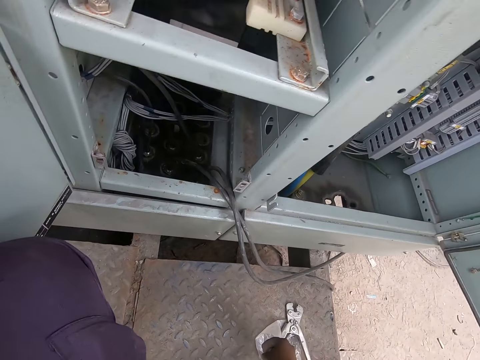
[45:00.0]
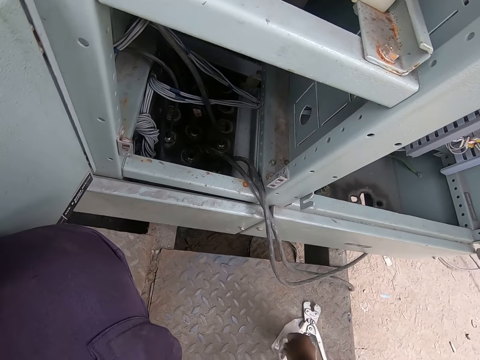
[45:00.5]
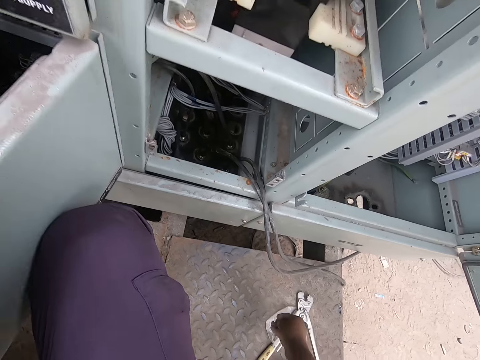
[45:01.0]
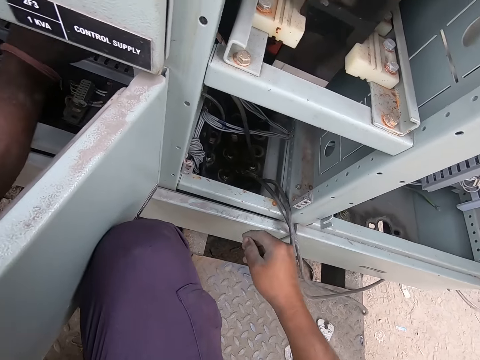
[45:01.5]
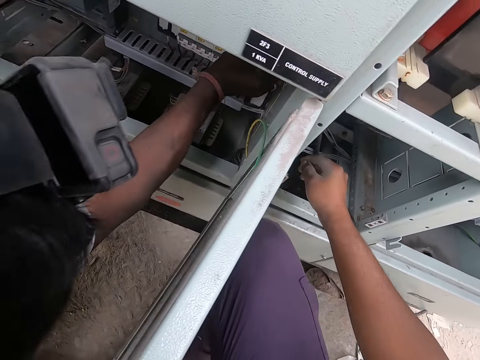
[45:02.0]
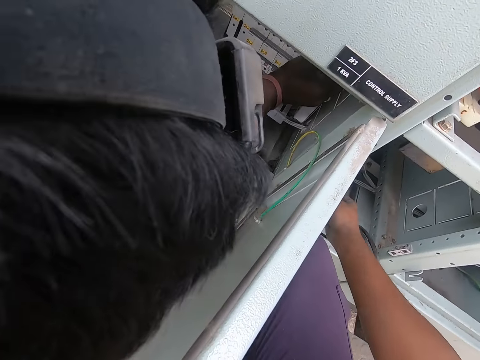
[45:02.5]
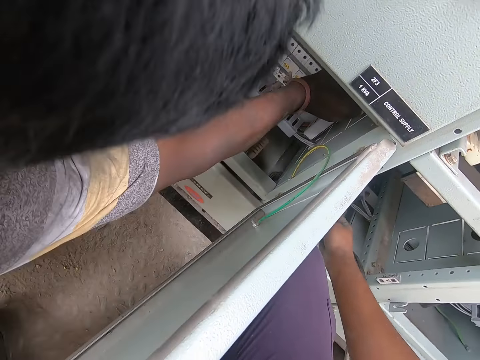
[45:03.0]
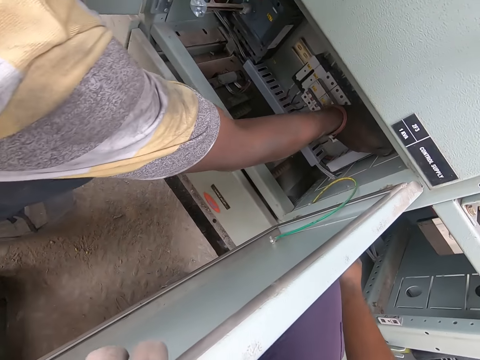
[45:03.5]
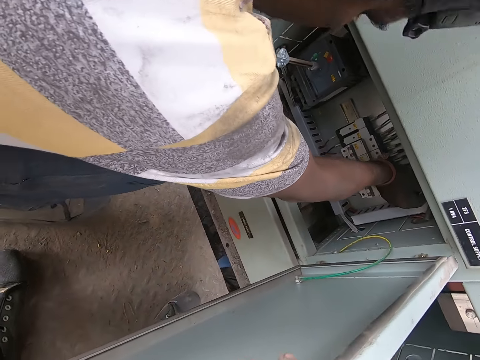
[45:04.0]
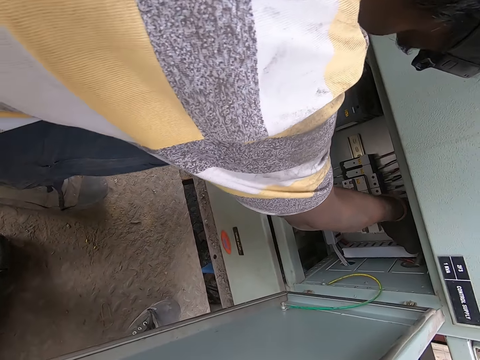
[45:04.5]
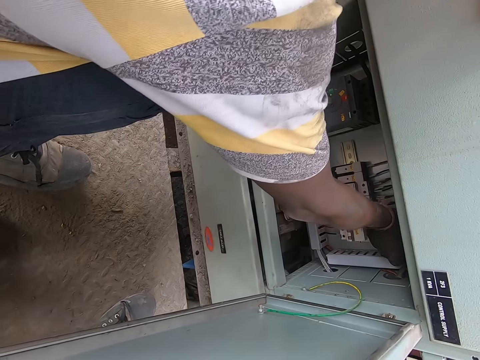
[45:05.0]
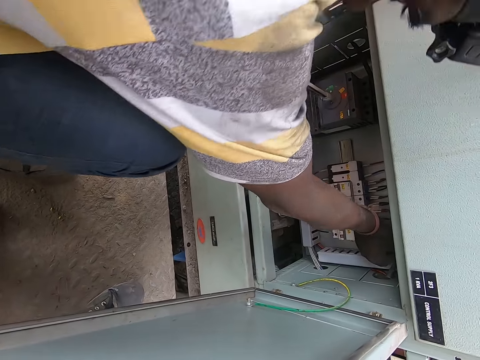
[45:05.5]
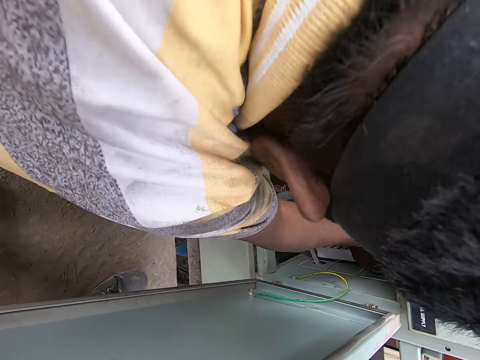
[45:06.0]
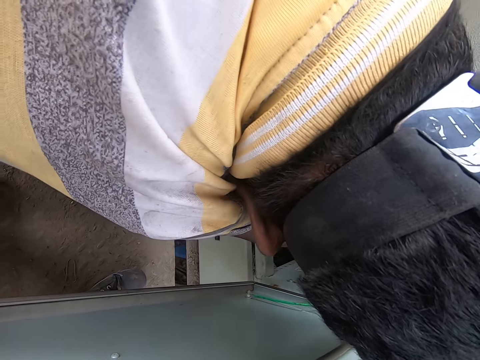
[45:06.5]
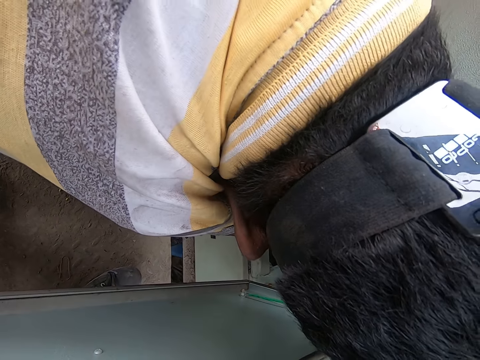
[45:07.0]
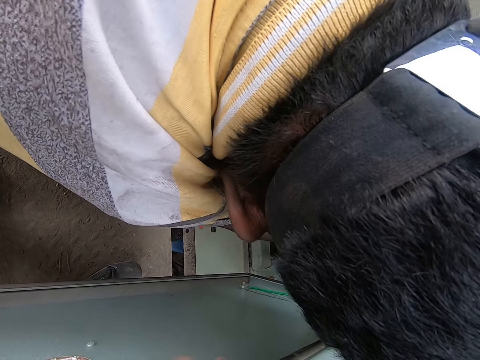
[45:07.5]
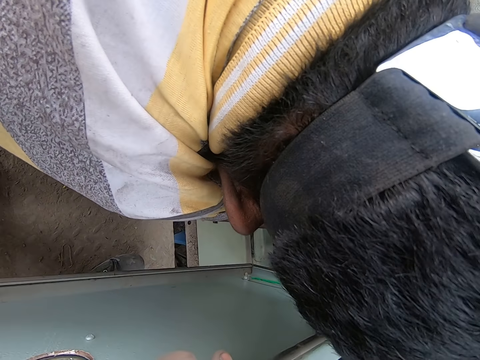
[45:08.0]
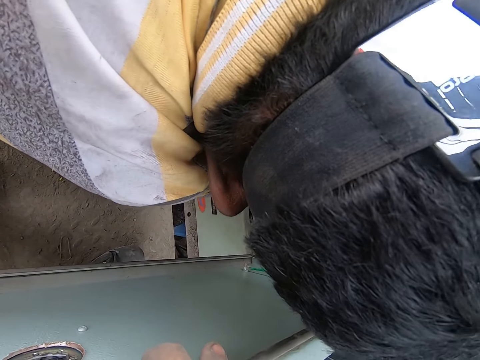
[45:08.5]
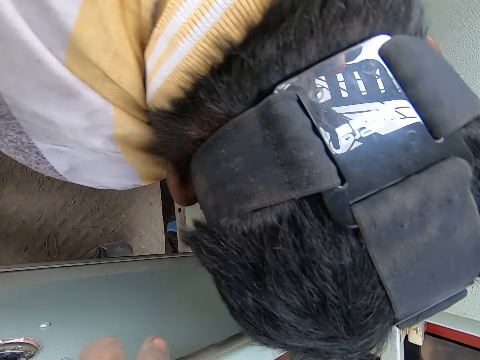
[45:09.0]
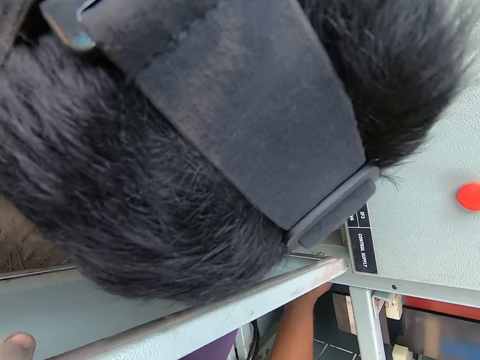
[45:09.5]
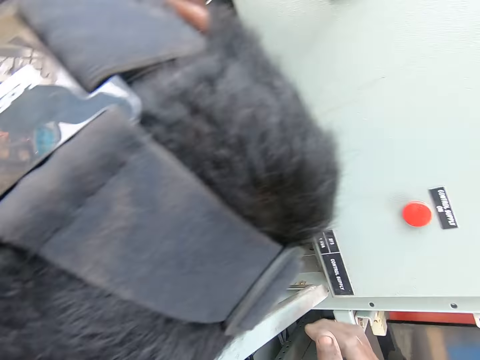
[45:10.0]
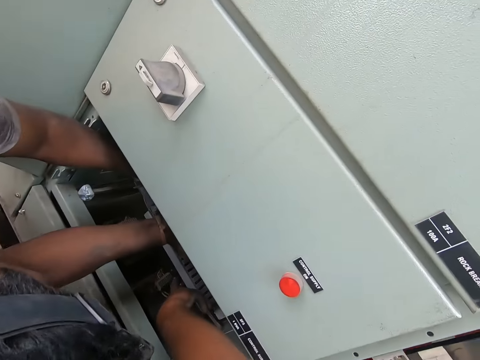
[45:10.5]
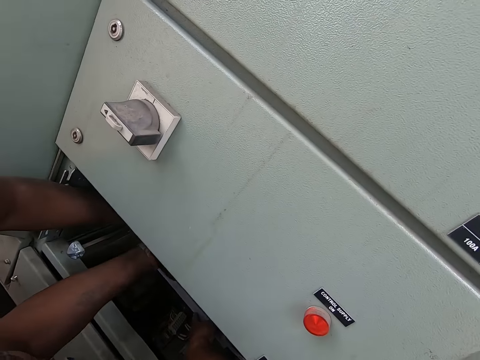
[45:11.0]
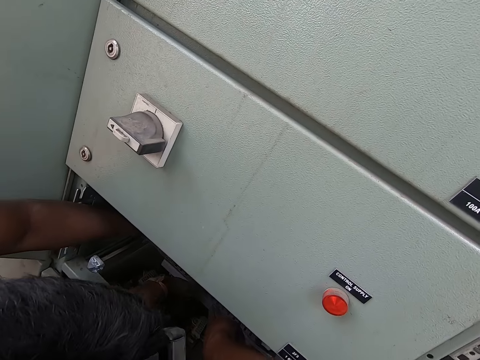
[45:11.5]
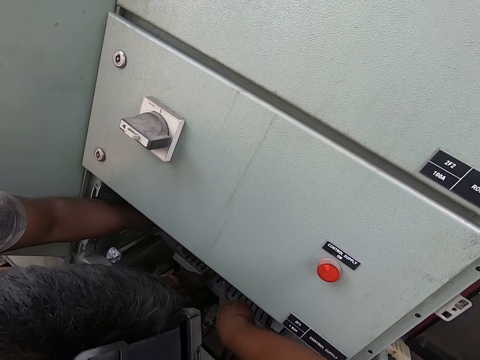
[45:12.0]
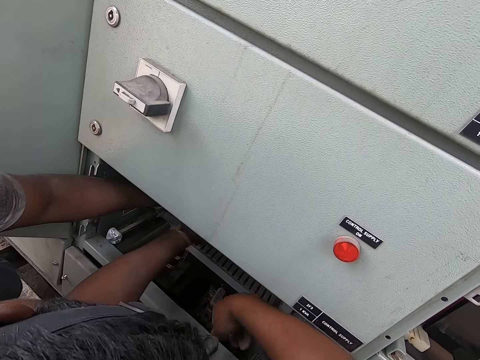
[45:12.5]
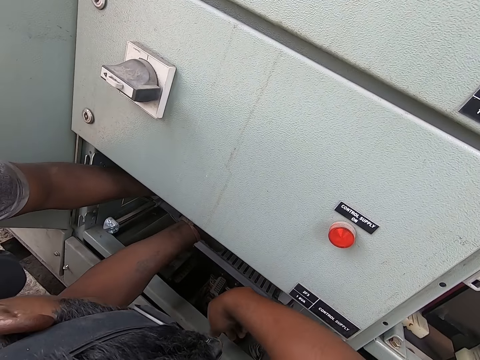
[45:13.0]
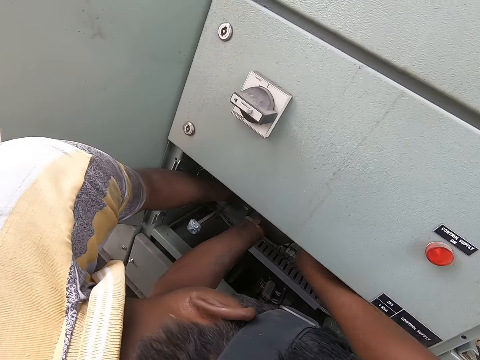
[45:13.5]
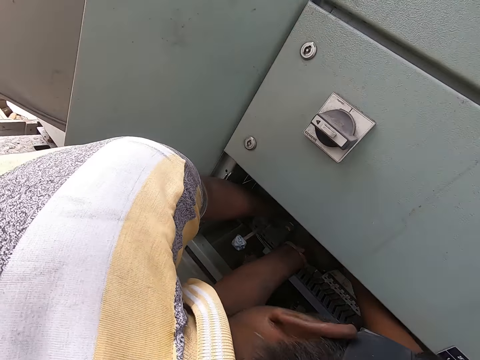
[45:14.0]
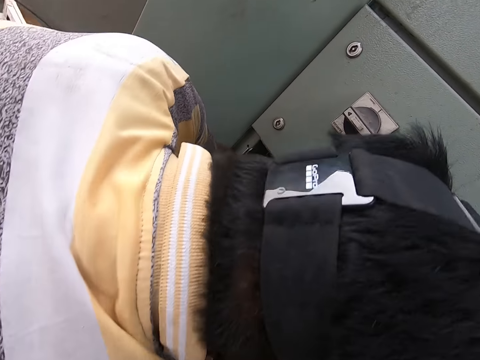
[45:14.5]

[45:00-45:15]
The camera wearer places the metal pin on the floor with his right hand. A man operates something in the meter box. The camera wearer stares inside the meter box. The man converses with the camera wearer. The camera wearer touches the connection point in the electrical distribution control box with his right hand. He points in the meter box.

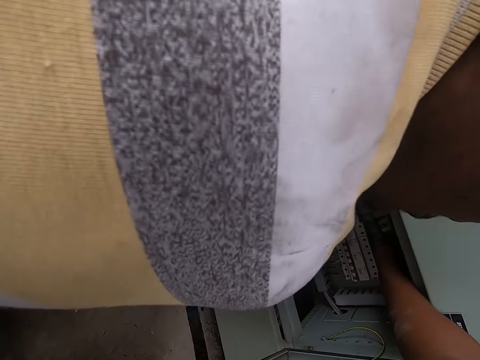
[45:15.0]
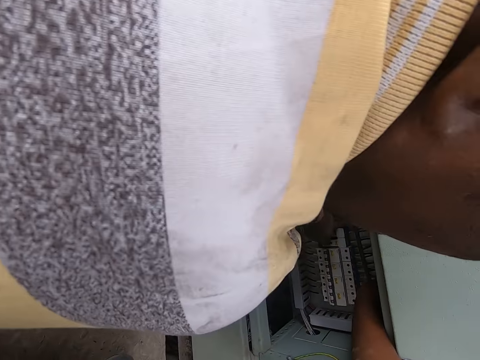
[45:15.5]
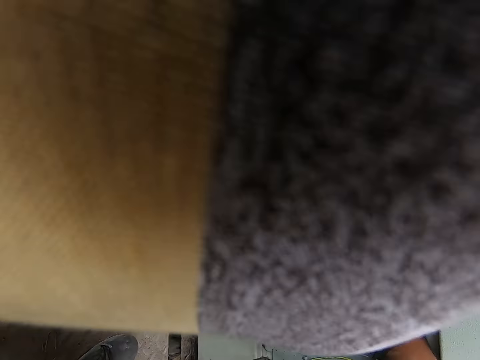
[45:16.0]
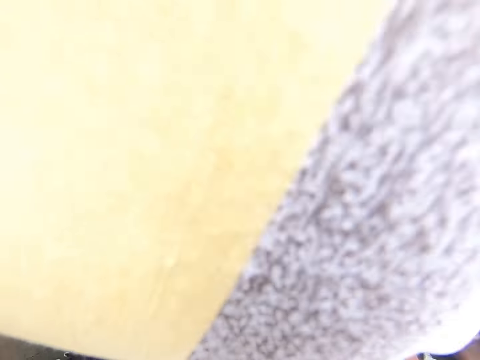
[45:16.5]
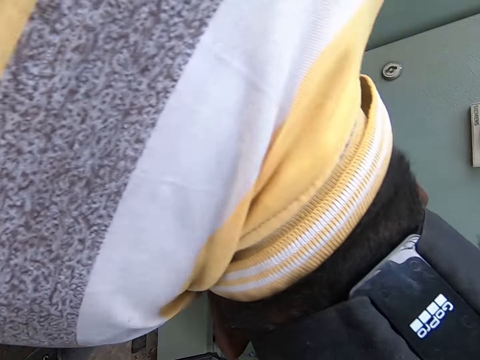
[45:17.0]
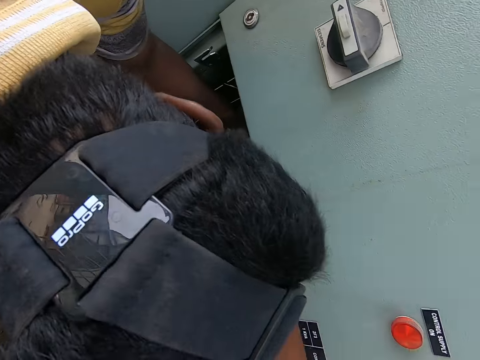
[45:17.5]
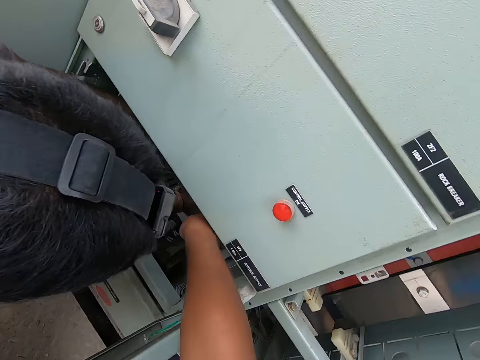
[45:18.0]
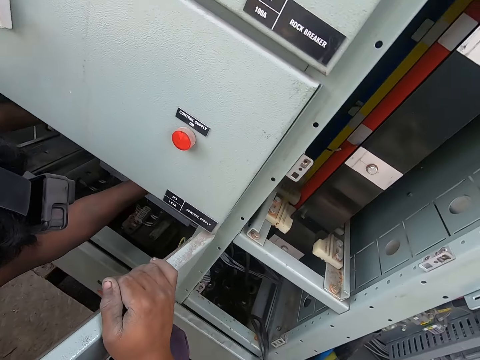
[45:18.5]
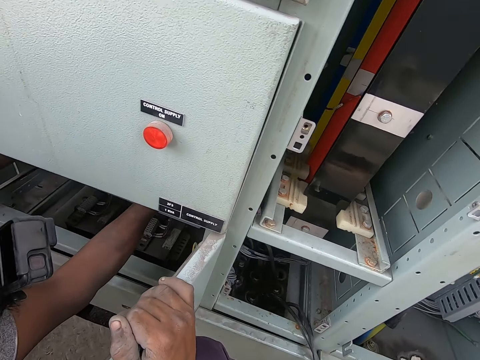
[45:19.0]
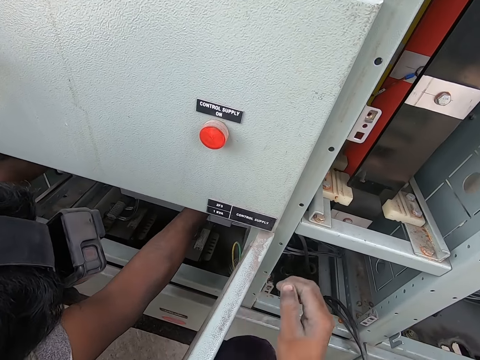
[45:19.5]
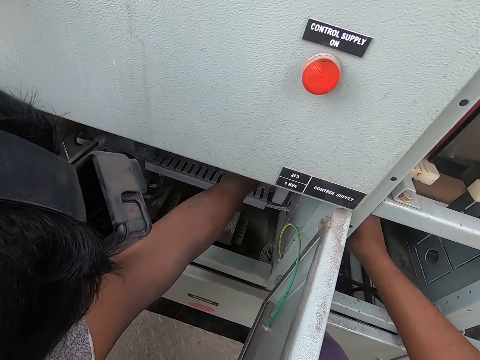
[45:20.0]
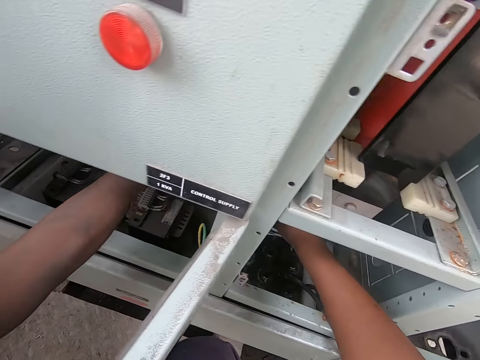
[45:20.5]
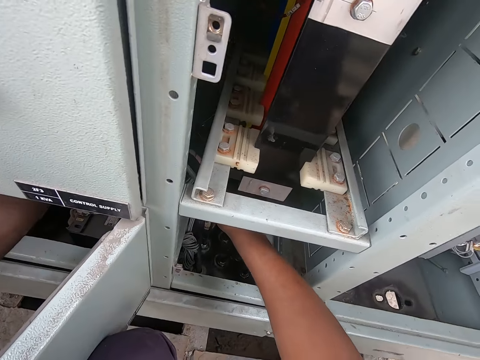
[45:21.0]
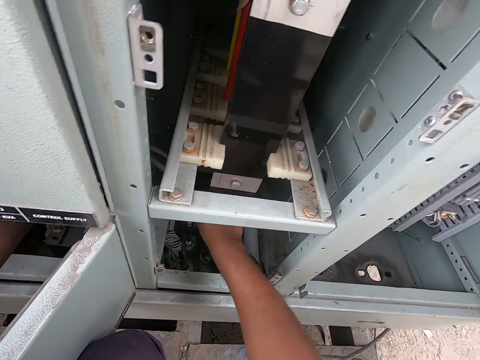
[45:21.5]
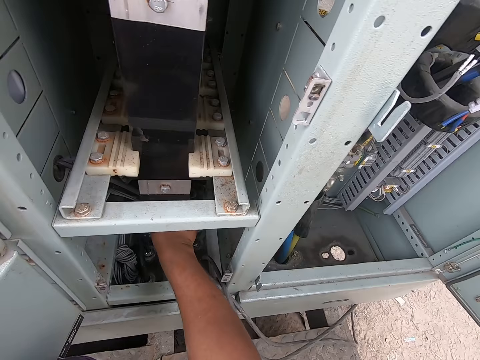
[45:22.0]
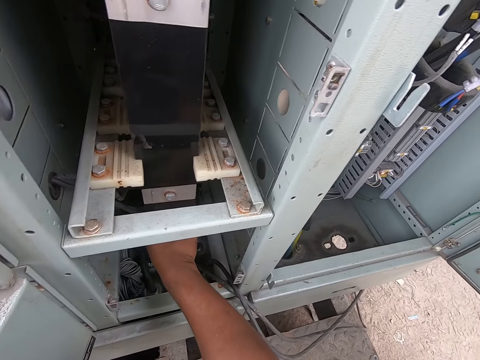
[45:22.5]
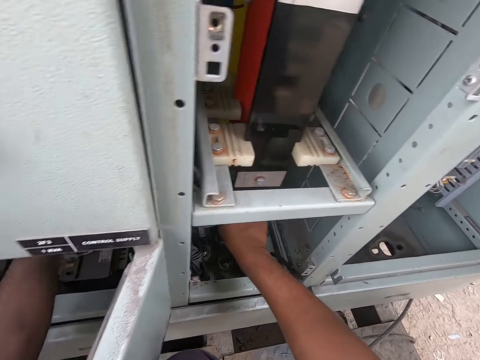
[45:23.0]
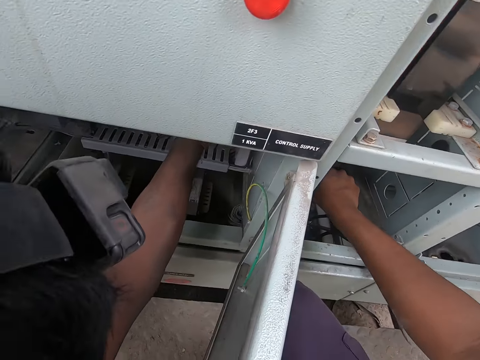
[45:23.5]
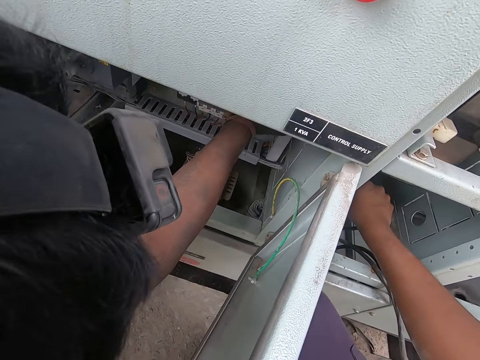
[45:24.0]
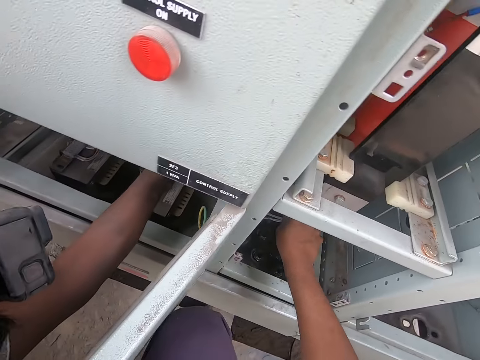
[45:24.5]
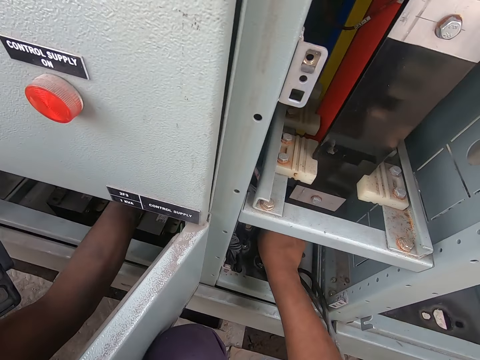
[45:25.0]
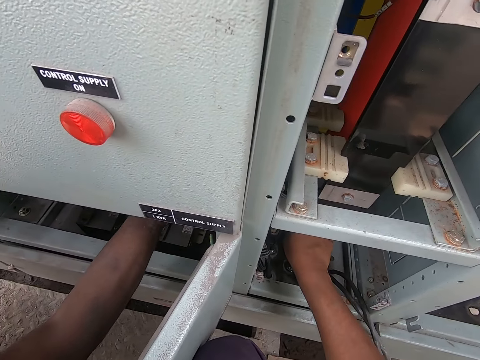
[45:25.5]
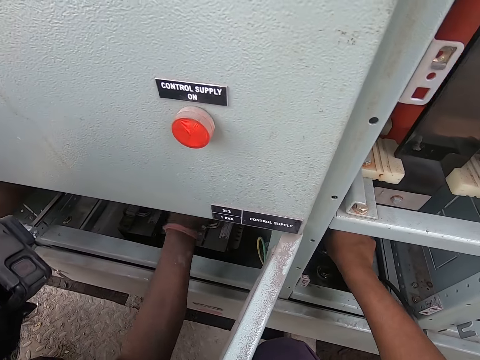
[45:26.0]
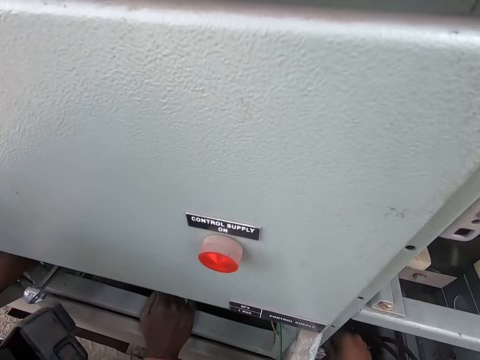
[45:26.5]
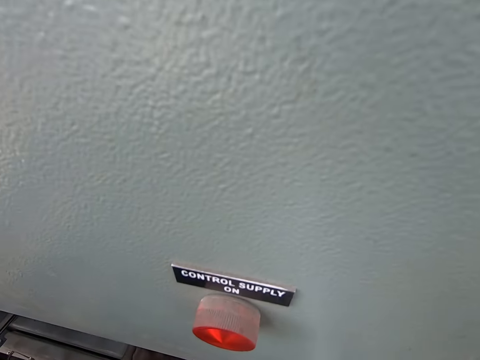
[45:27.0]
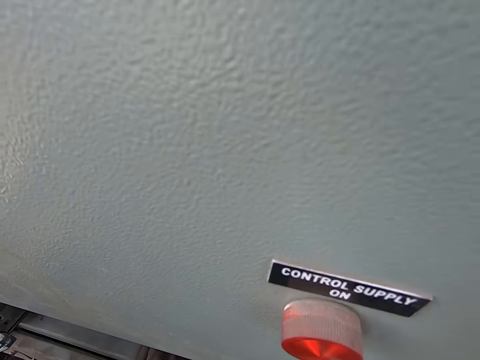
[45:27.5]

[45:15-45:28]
The camera wearer moves his right hand in the power box.
